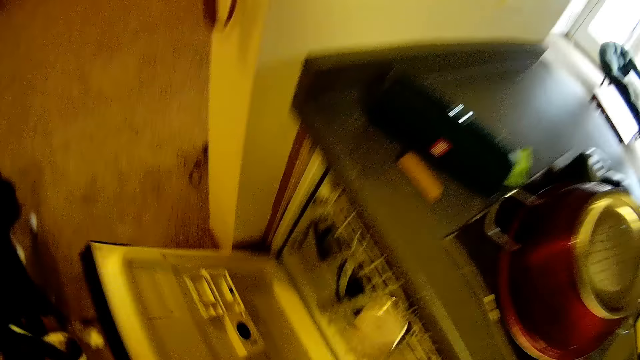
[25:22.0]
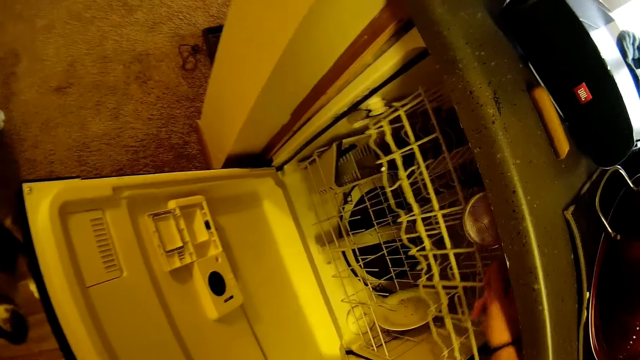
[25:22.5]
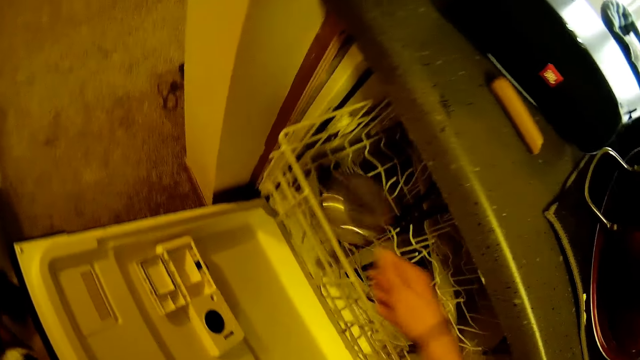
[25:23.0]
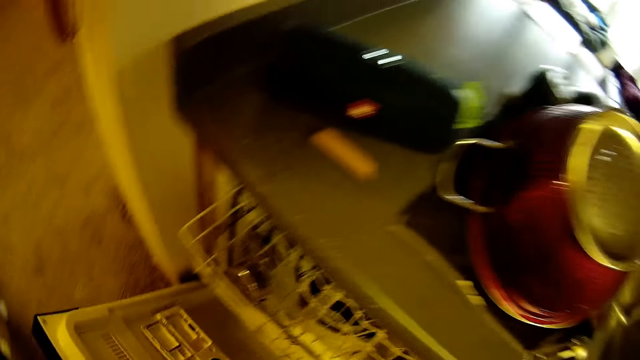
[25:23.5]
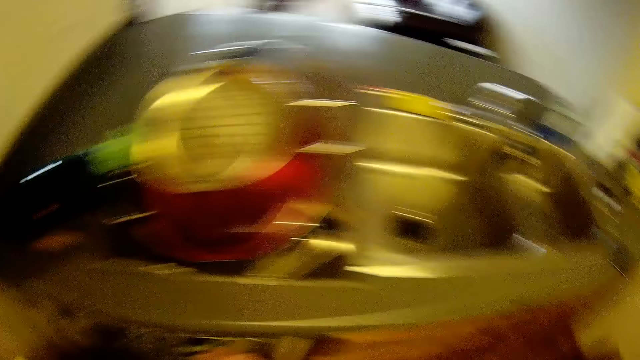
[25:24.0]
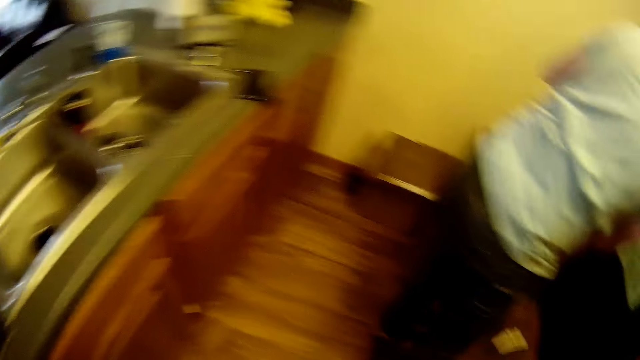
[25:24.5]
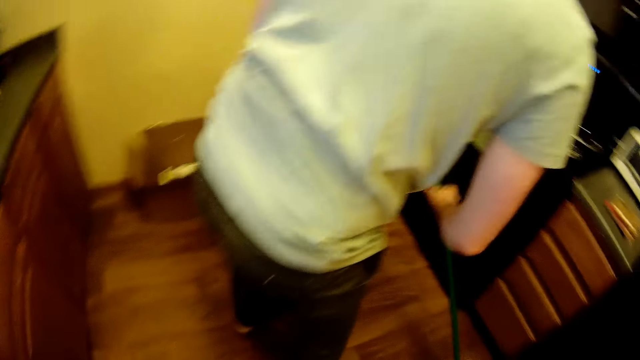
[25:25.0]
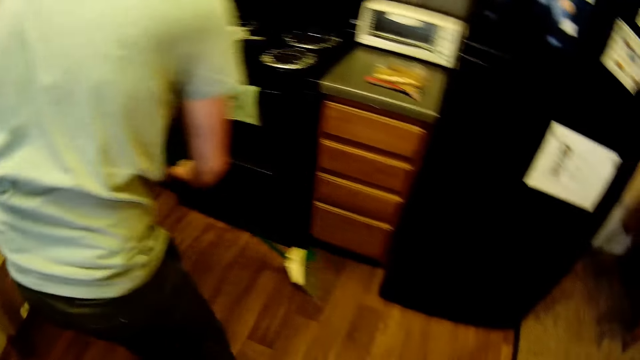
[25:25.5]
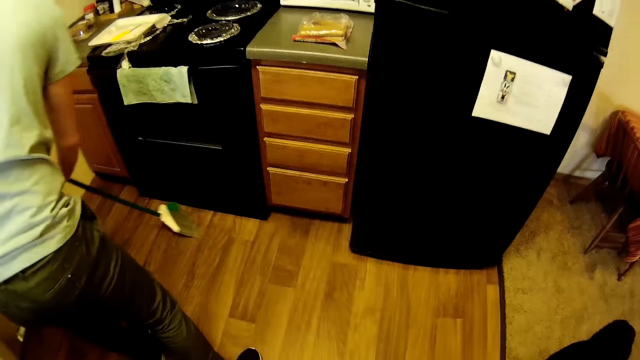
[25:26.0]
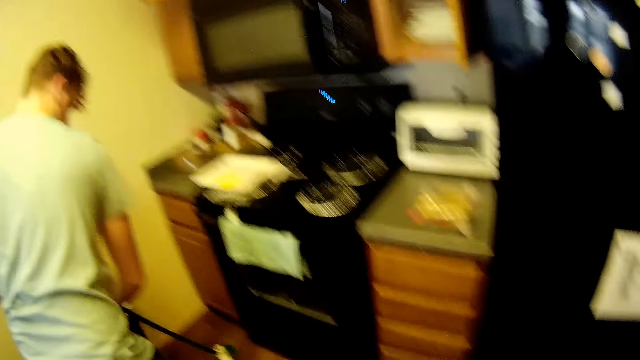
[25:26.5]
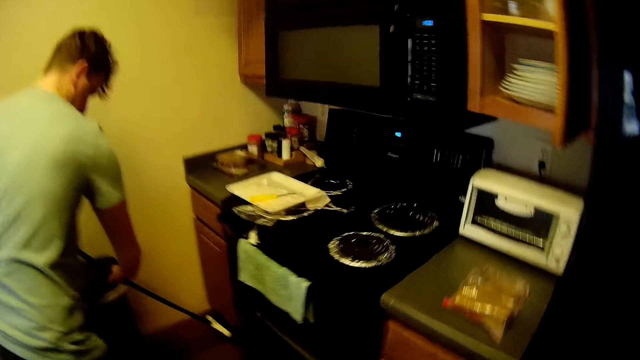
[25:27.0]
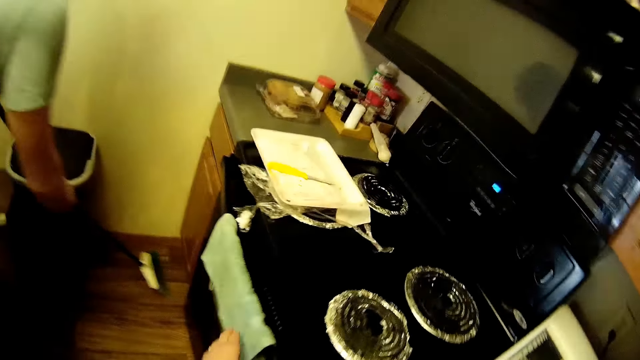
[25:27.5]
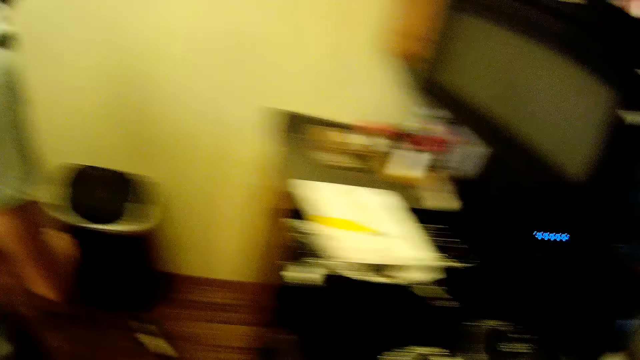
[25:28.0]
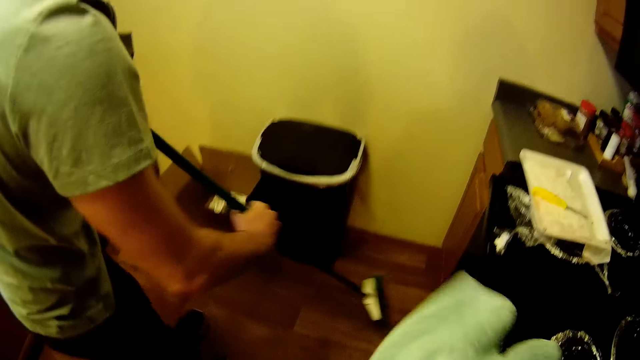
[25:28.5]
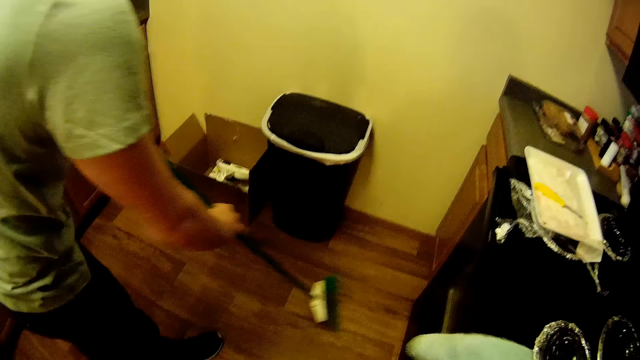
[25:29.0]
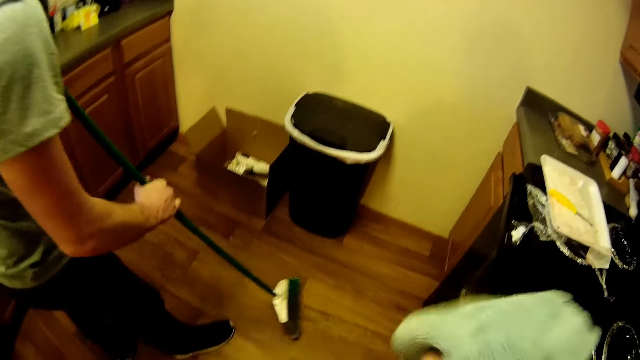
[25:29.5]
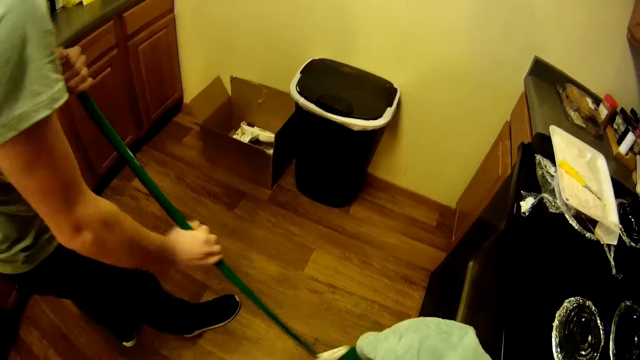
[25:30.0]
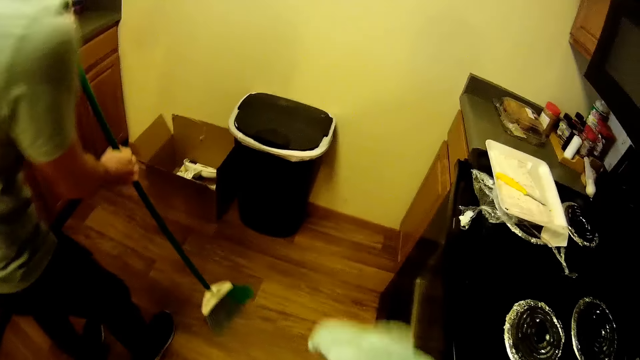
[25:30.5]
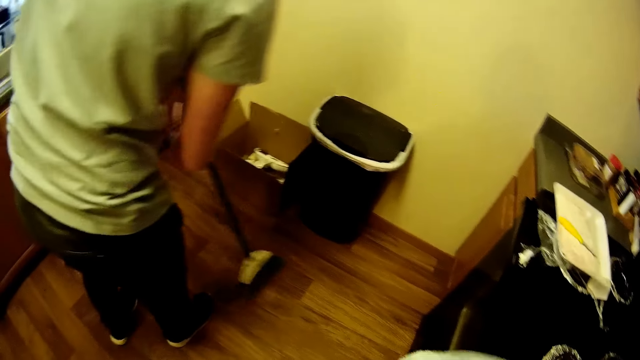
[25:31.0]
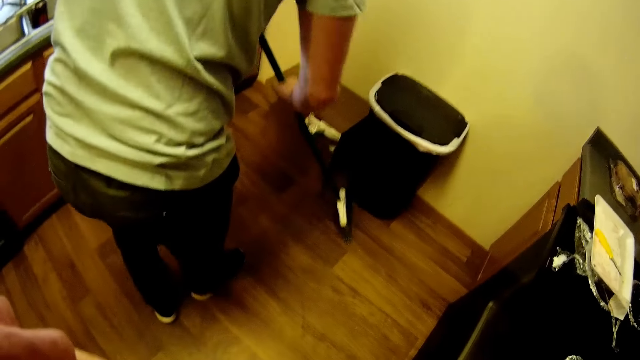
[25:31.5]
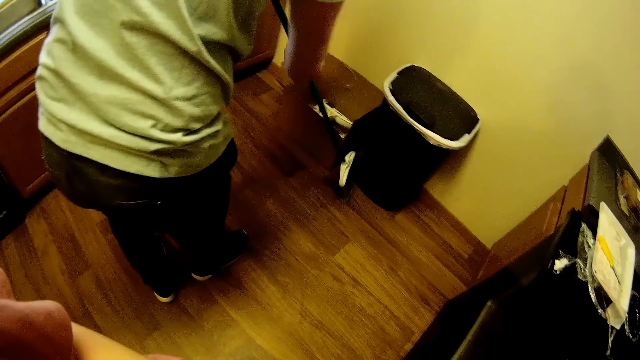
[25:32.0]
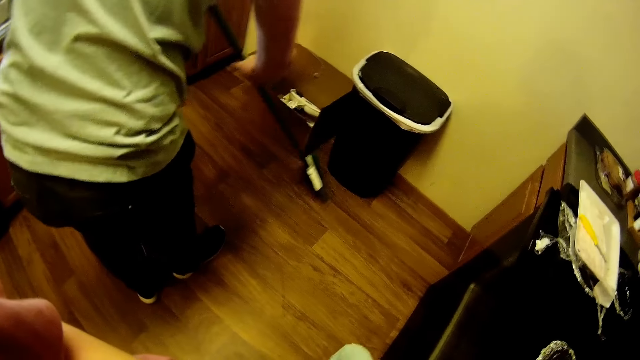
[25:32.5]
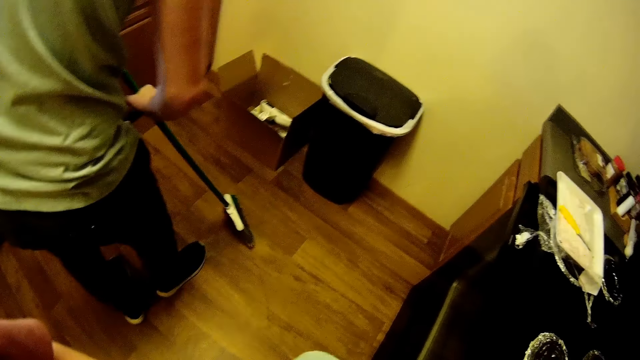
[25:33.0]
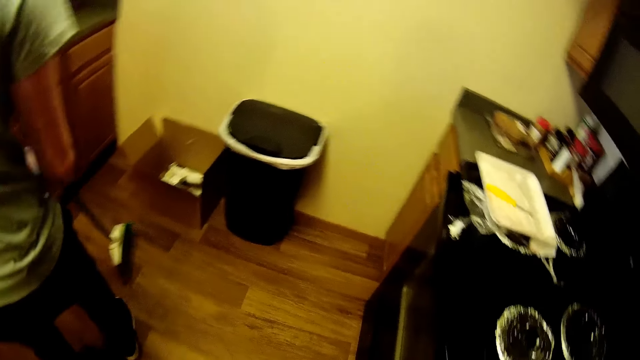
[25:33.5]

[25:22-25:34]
The camera wearer places the measuring cup in his right hand into the compartment of the kitchen cabinet. He closes the compartment of the kitchen cabinet with his right hand. A man is sweeping the kitchen with a plastic broom. The camera wearer picks the towel on the gas cooker with his left hand. He wipes his hands with the towel.

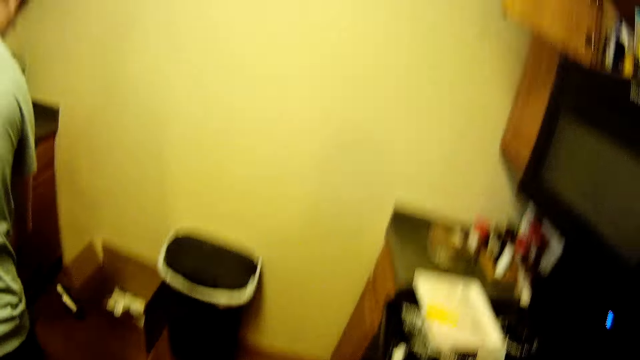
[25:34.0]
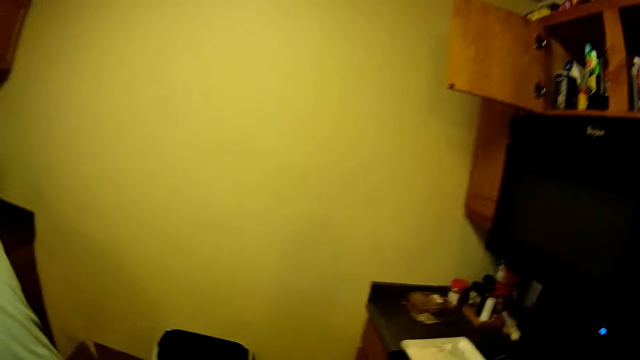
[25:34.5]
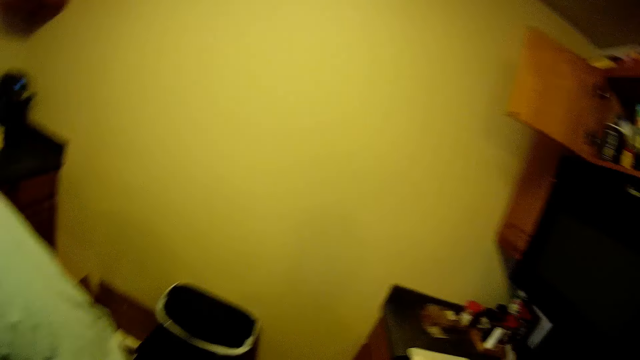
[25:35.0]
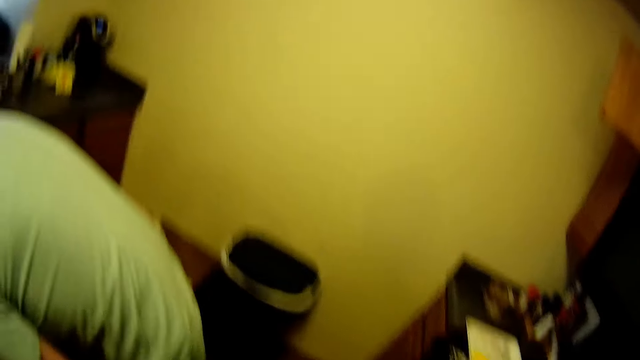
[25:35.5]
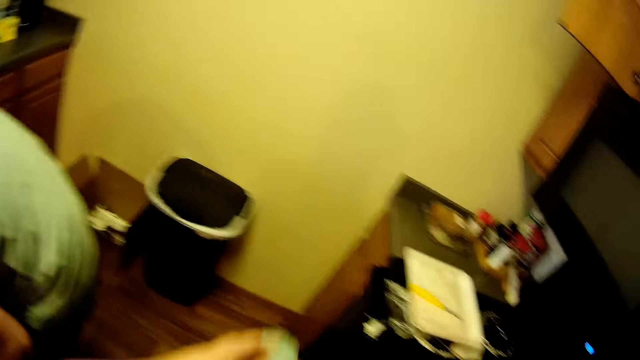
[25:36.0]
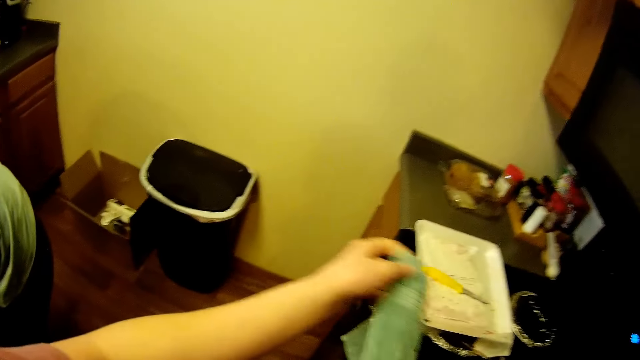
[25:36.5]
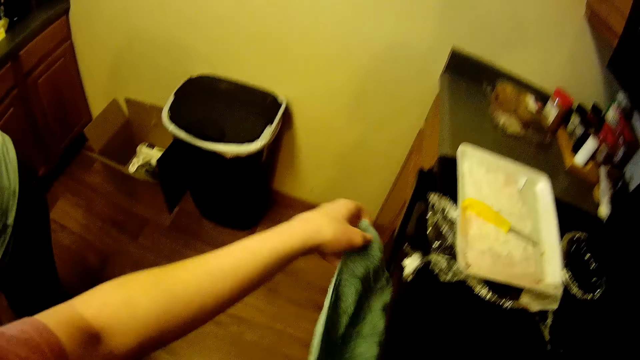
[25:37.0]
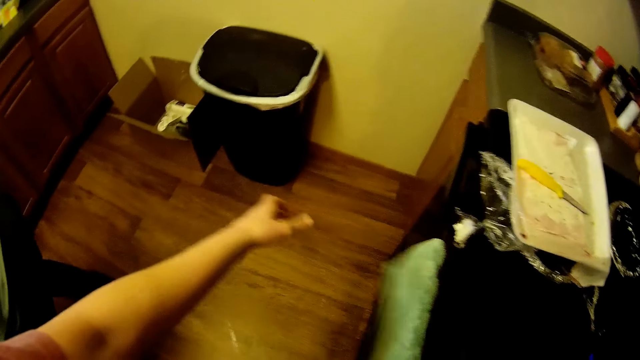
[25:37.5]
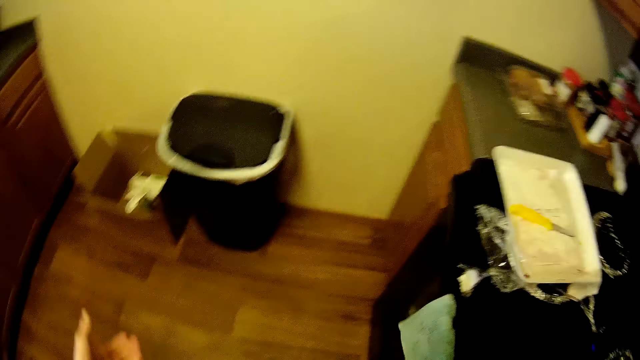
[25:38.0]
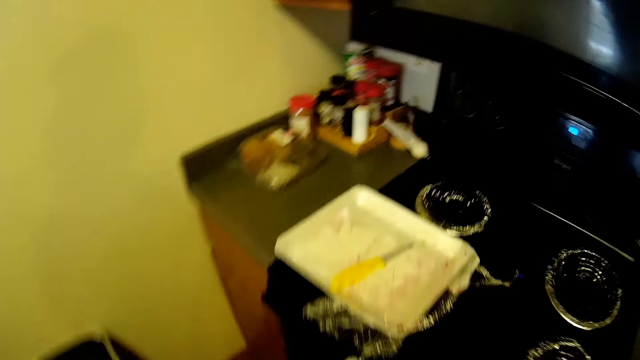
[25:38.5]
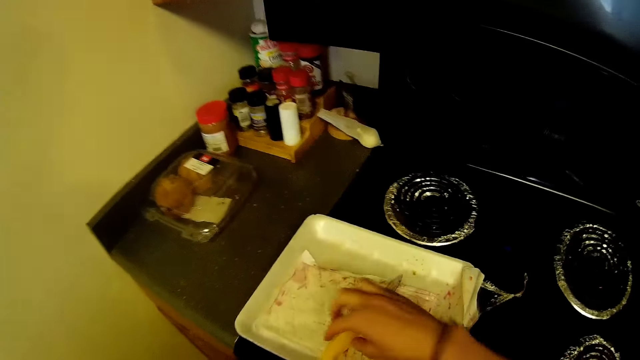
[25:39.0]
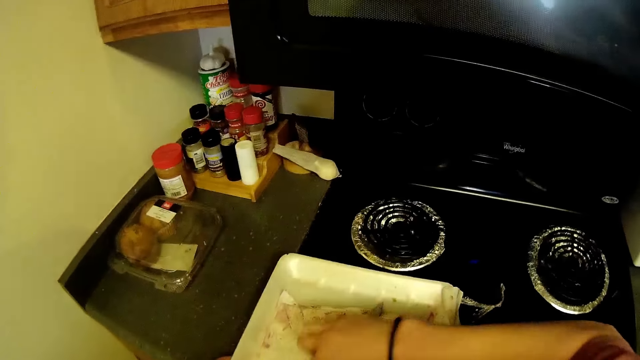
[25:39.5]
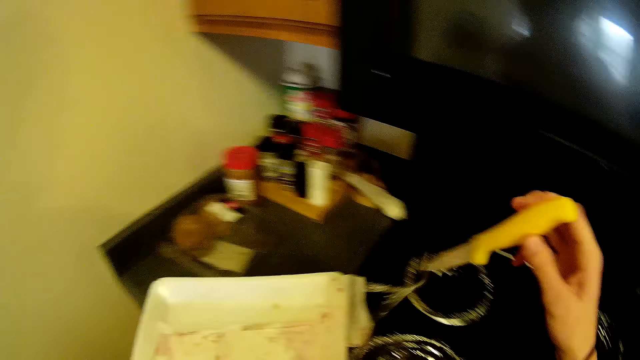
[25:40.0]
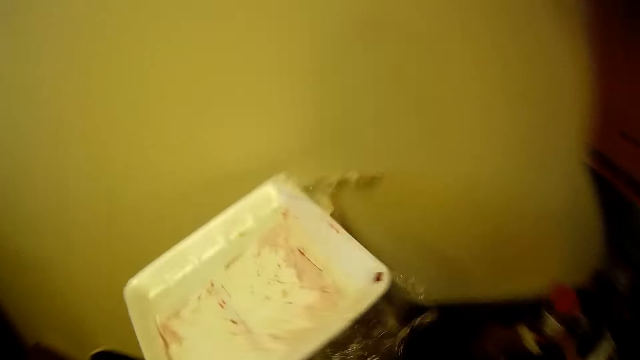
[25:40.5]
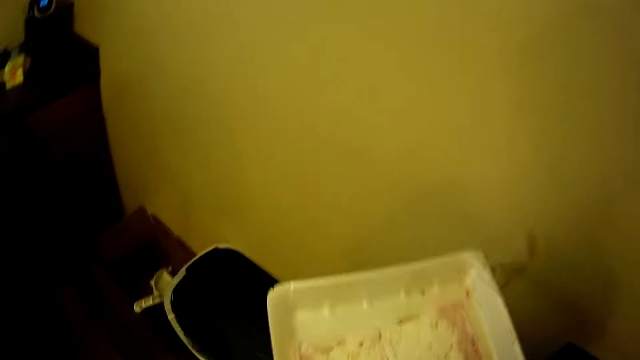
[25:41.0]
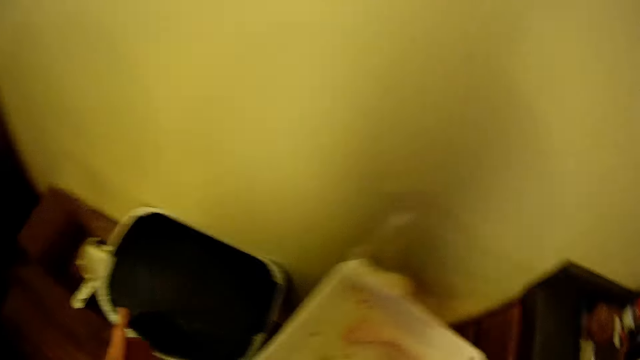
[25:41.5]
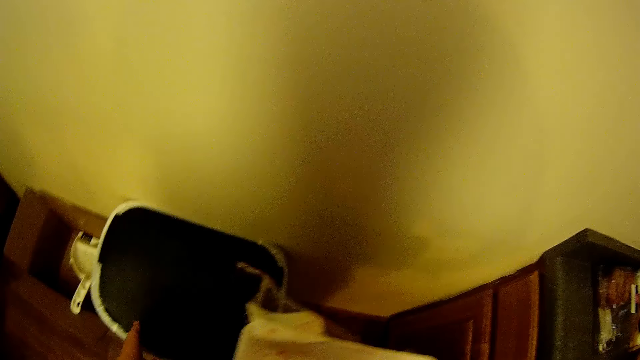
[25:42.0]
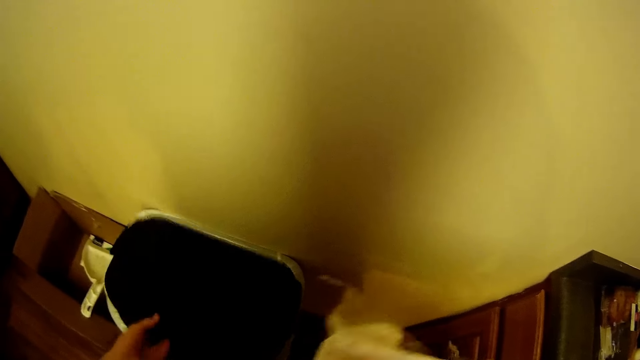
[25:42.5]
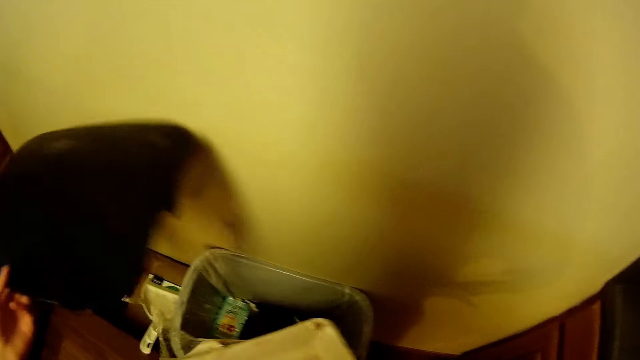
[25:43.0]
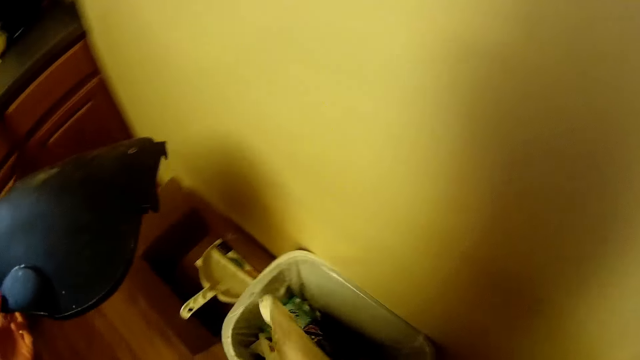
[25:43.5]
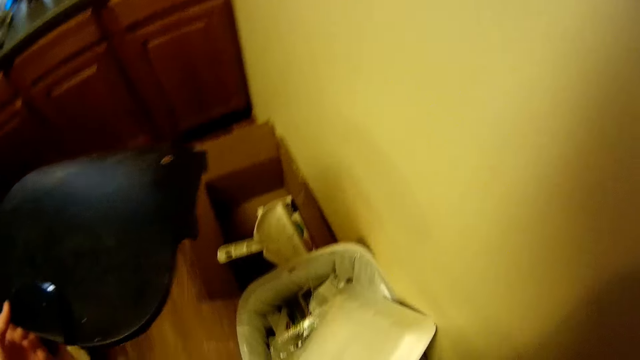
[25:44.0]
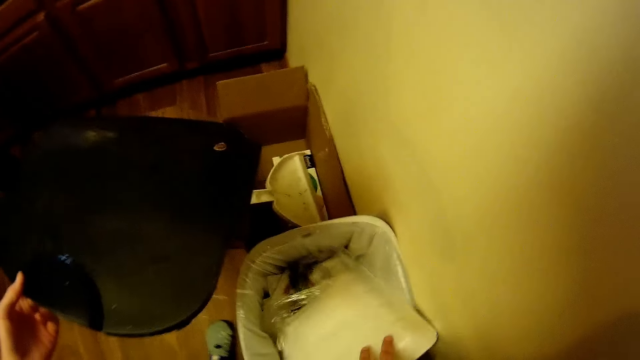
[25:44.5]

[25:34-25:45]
The camera wearer hangs the towel on the gas cooker. He picks a knife in the paper plate on top of the gas cooker with his right hand. He picks the paper plate with his left hand. He holds a box. He opens a trash can with his left hand. He drops the paper plate in the trash can.
